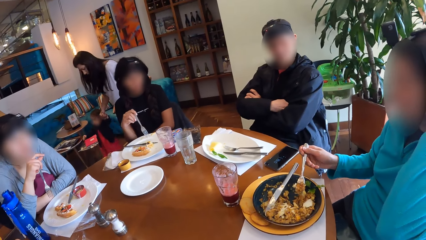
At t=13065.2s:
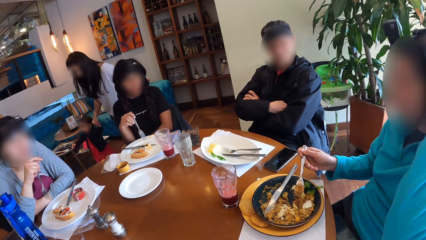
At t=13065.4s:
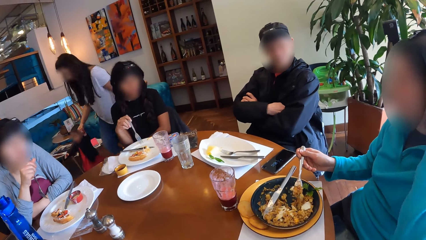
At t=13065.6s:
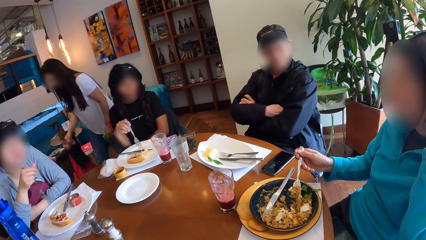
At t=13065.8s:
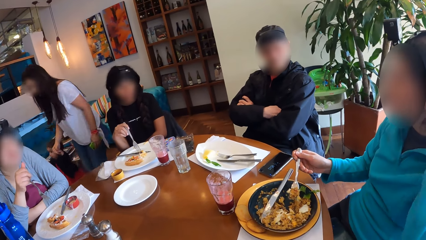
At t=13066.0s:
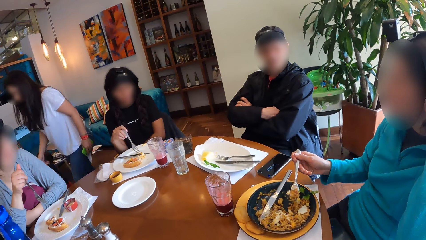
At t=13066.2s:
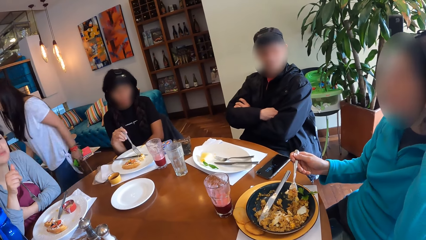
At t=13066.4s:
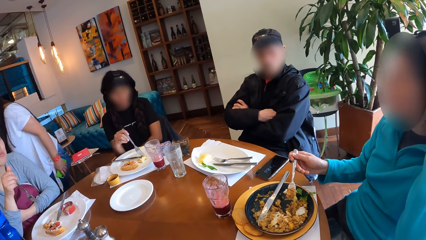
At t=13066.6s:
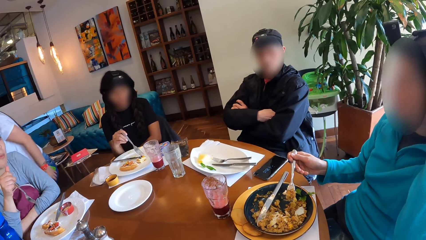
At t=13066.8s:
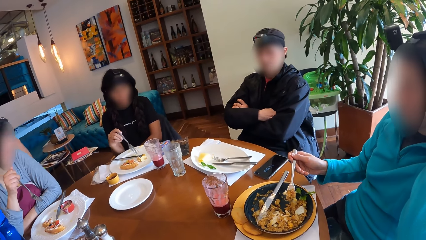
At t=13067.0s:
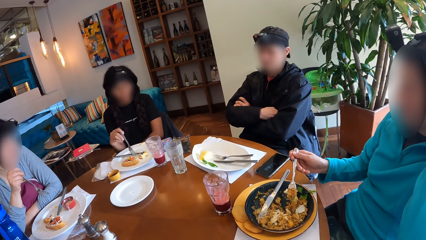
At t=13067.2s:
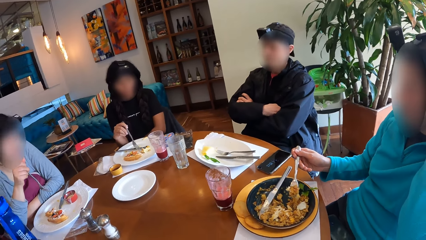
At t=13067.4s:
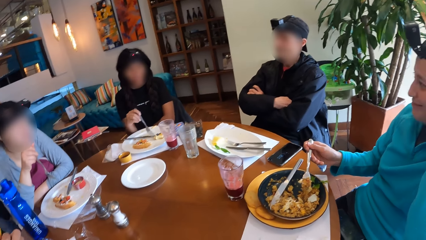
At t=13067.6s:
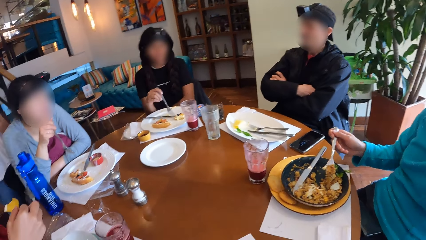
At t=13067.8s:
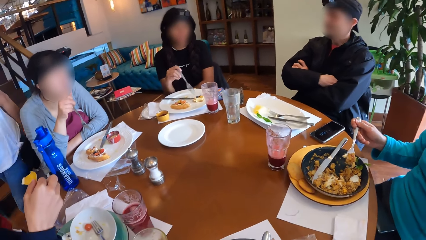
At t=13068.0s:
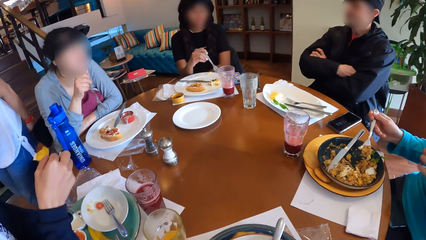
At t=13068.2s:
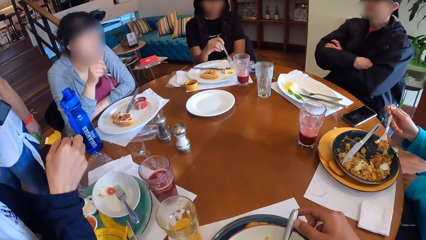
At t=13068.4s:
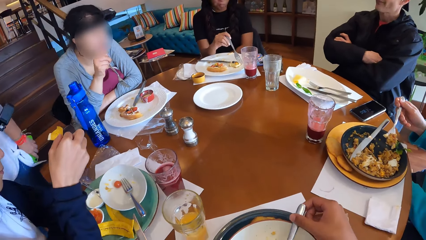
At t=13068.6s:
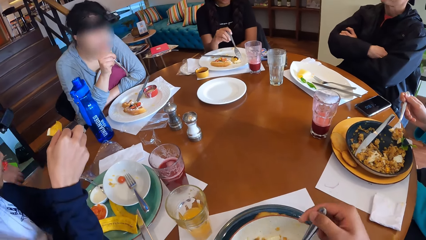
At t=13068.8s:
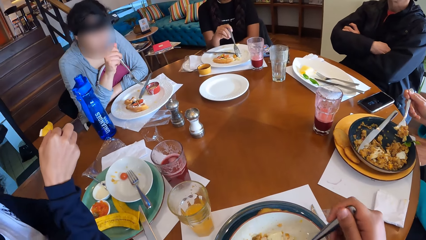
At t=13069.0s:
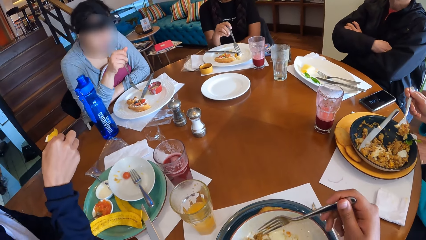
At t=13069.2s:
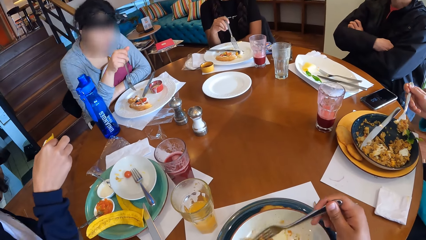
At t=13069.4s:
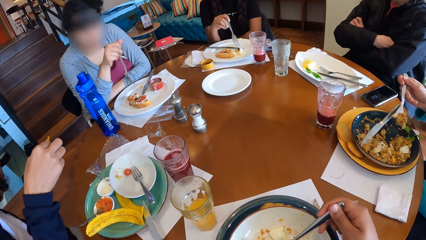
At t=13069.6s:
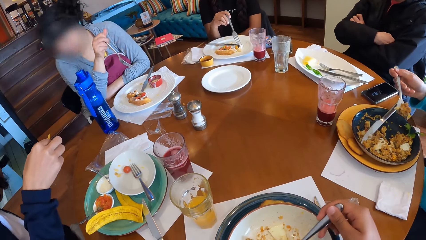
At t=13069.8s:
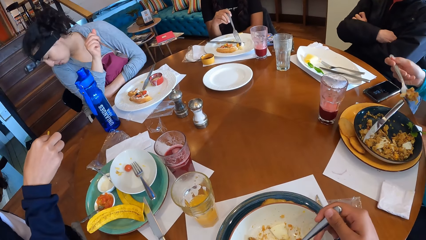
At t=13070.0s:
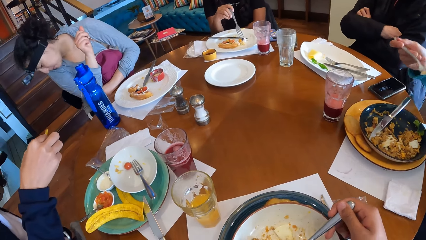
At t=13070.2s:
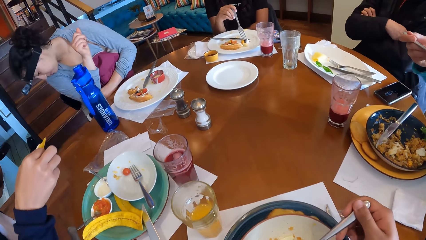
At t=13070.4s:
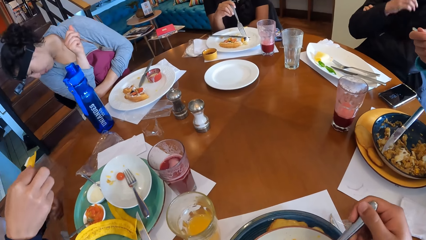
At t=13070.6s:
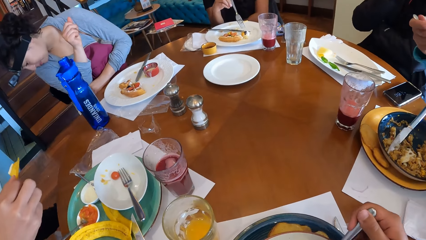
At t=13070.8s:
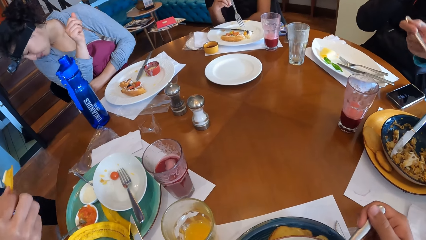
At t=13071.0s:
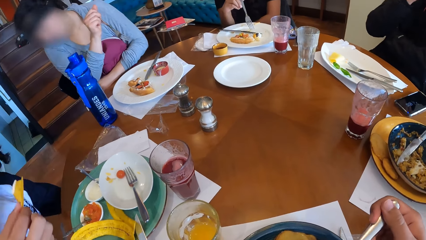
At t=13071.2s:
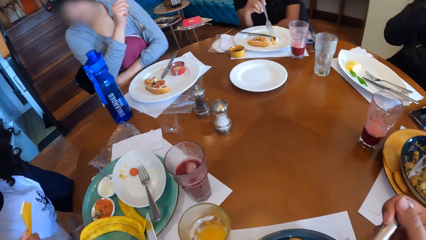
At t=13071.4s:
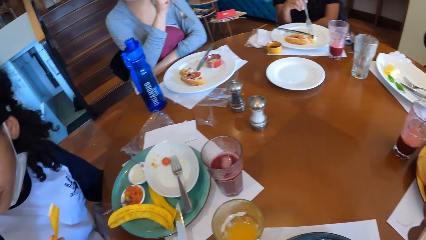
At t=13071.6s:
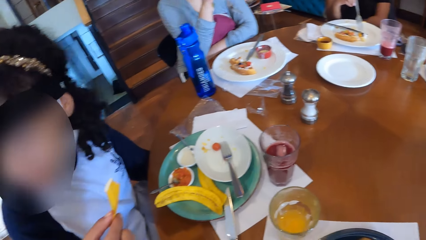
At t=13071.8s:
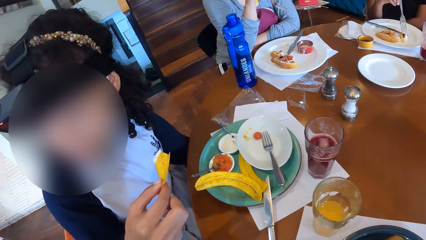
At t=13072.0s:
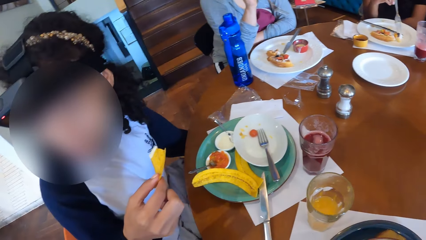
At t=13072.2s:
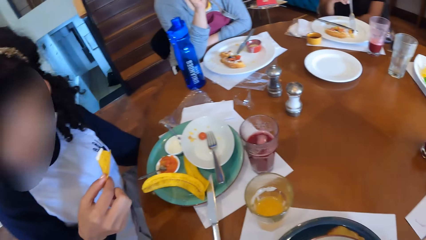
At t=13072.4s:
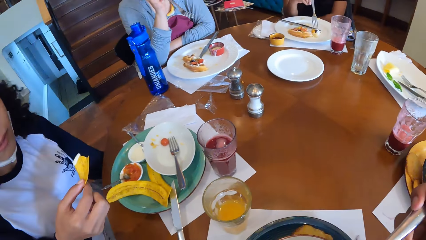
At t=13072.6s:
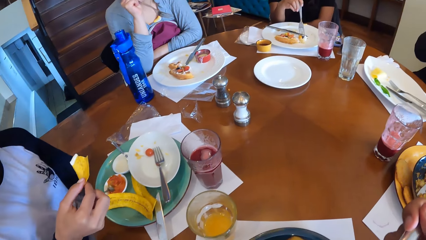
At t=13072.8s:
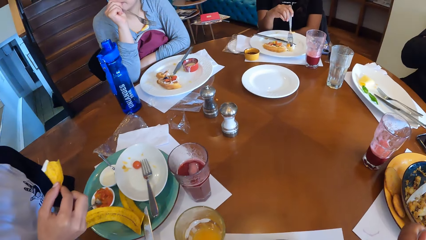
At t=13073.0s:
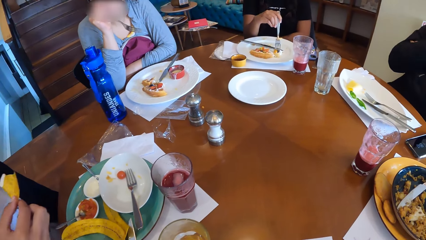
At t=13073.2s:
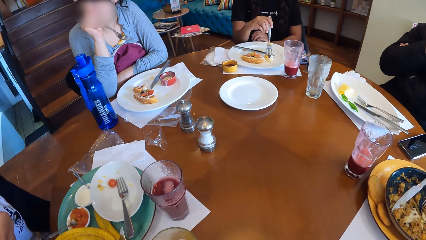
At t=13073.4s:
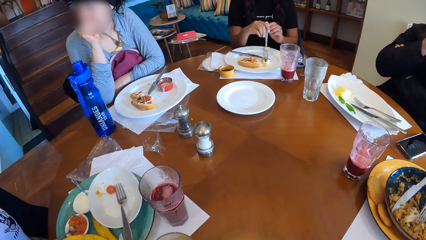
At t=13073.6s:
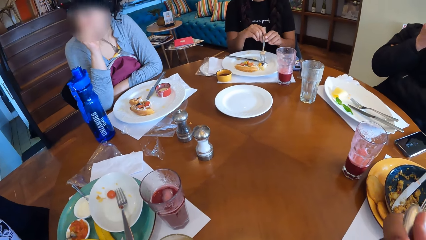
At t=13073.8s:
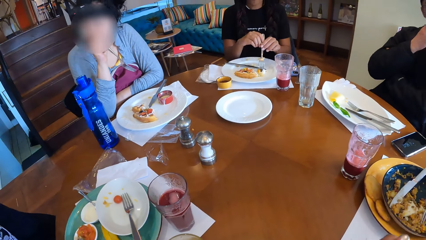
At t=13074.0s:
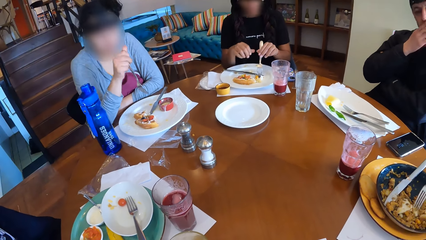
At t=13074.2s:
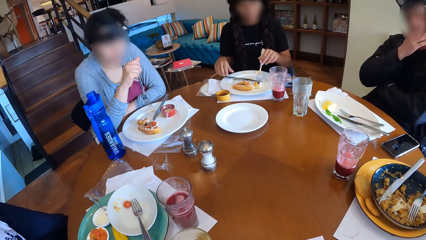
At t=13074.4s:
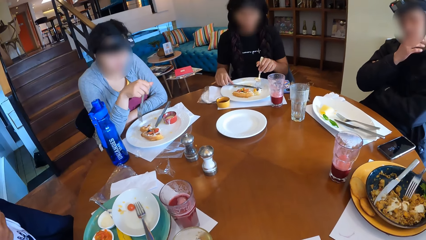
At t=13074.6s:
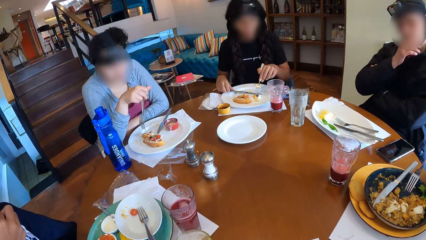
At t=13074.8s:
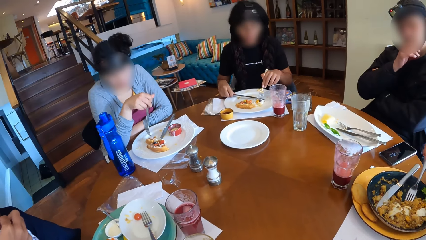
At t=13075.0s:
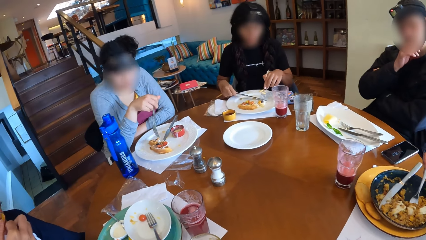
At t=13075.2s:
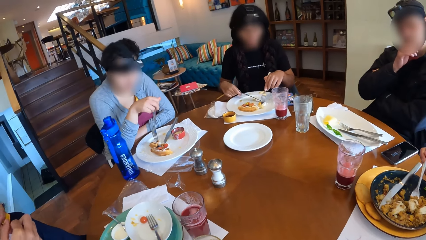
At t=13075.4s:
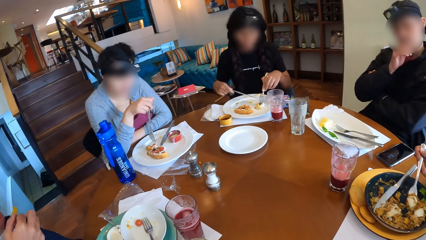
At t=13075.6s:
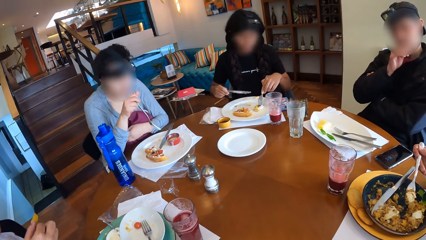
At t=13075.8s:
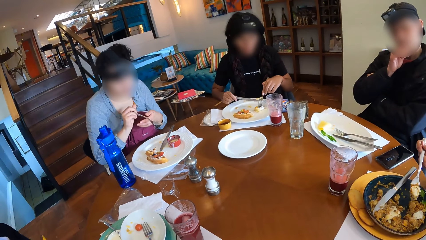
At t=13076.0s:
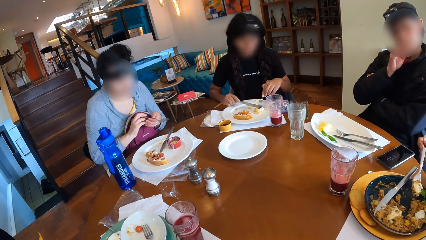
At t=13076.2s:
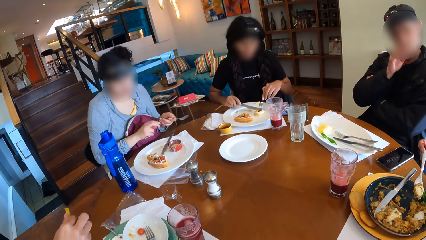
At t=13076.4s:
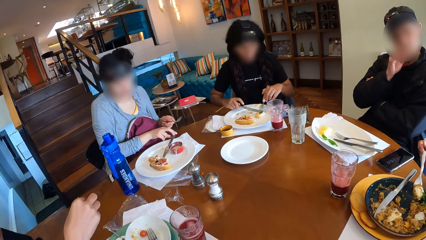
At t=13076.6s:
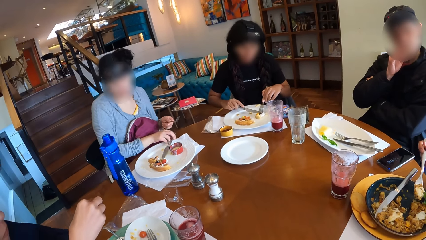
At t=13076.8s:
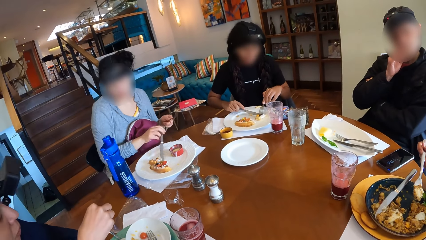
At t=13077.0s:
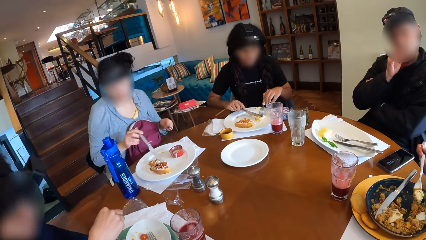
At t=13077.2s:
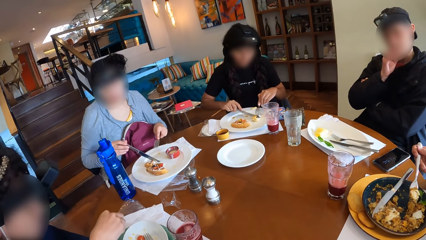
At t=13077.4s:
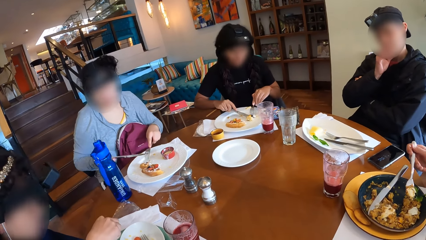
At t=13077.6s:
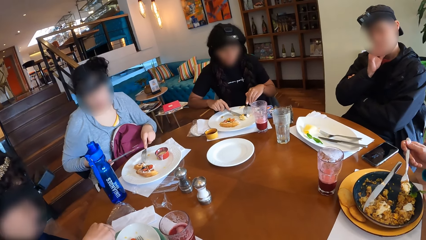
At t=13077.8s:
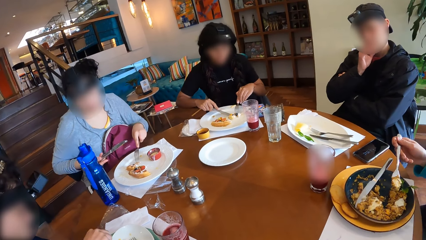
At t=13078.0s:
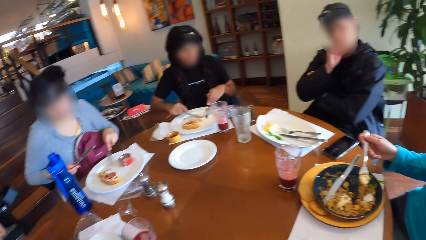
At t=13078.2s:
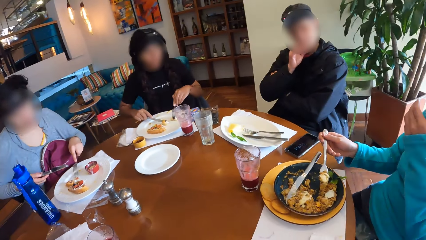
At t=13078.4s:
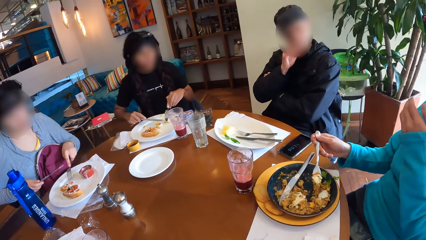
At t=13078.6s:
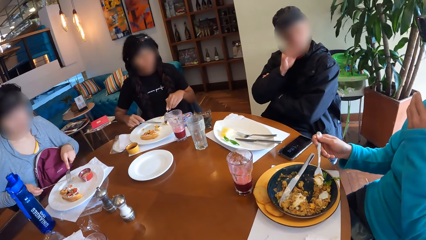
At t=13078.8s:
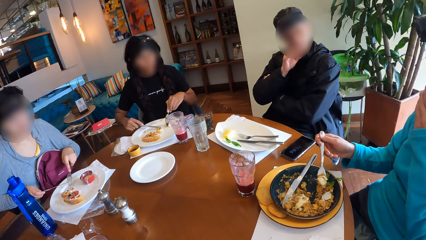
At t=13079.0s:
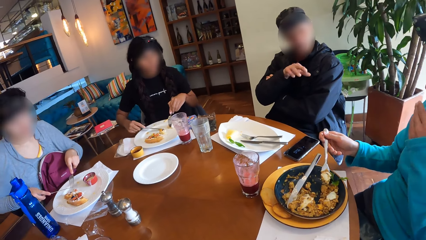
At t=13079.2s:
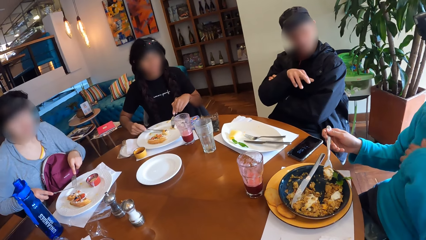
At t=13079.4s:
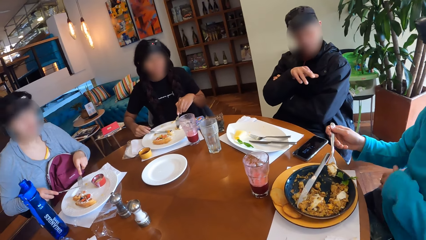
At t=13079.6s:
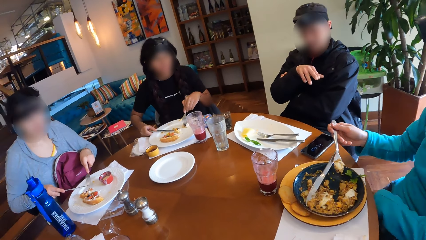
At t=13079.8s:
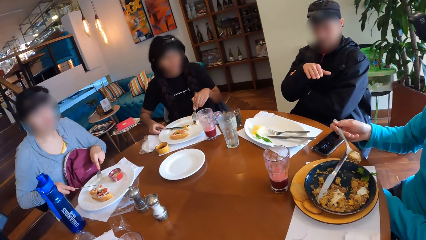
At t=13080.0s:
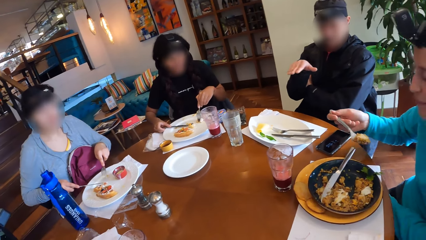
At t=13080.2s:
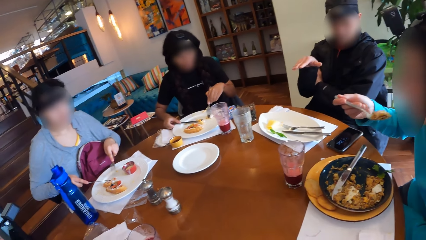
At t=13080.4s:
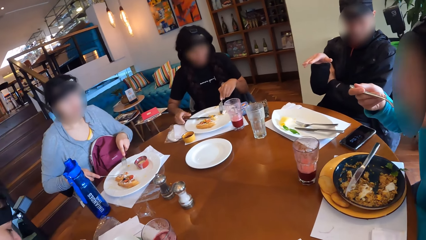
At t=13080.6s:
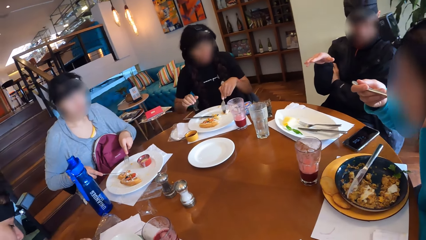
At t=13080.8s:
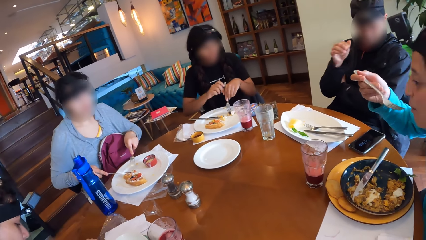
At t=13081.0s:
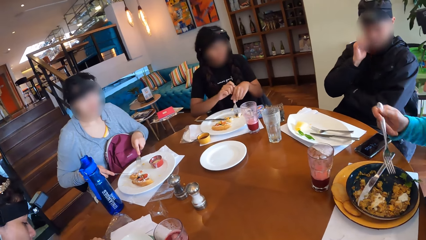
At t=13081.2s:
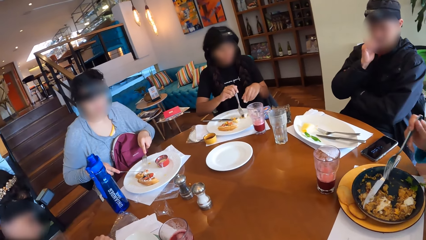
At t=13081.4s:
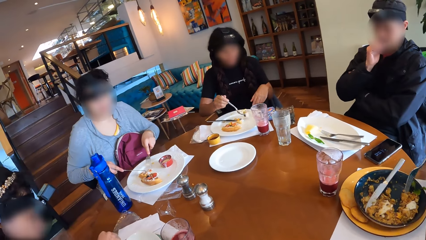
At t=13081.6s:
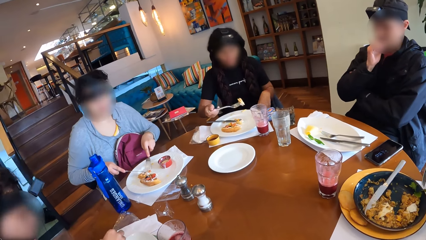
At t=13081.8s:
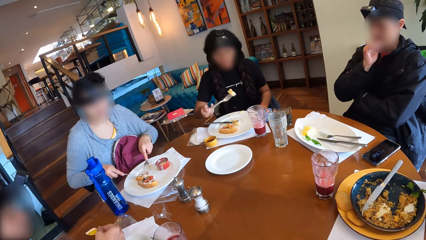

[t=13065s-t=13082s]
A woman moves some waffle on the plate with the fork in her right hand. The camera wearer picks the fork from the plate on the table with his right hand. He picks some porridge from the plate with the fork in his right hand. The woman picks some waffles with the fork in her right hand. The camera wearer eats from the fork in his right hand. He looks around. The woman transfers the fork from her right hand to her left hand. Another woman stirs the porridge in the plate with the fork in her right hand. The first woman picks the knife from the plate with her right hand. A third woman picks some porridge and egg from the plate with the fork in her right hand. A fourth woman eats from a slice of chips in her right hand. A fifth woman transfers the fork in her right hand to her left hand. The fifth woman picks the knife on the plate on the table with her right hand. The first woman cuts the waffle in the plate with the knife in her right hand. The first woman places the knife on the plate with her right hand. The third woman eats from the fork in her right hand. The first woman transfers the fork from her left hand to her right hand, and lifts the fork with her right hand.
